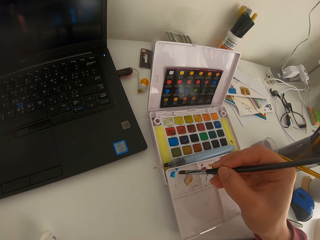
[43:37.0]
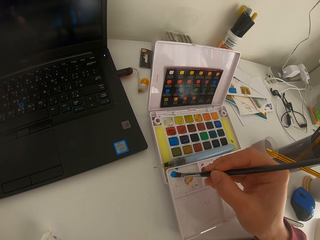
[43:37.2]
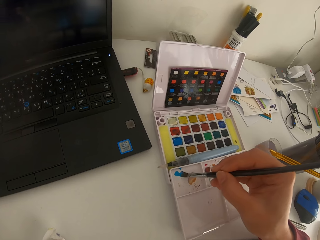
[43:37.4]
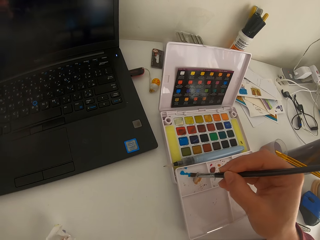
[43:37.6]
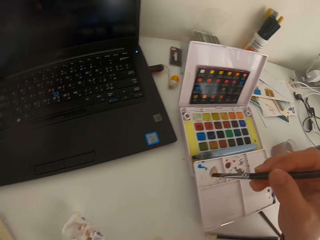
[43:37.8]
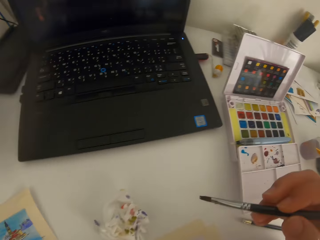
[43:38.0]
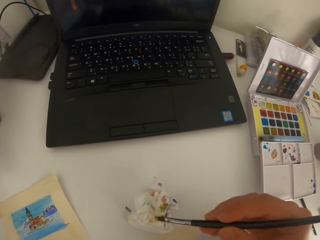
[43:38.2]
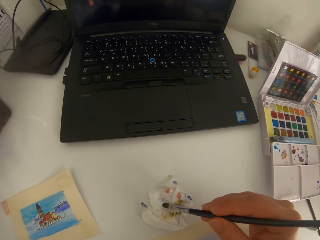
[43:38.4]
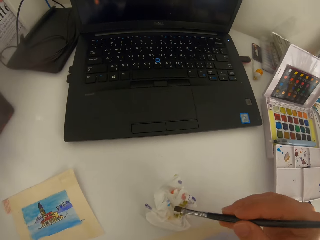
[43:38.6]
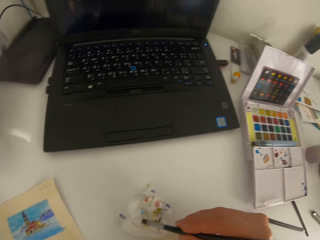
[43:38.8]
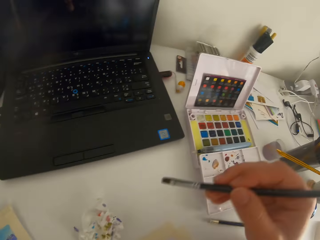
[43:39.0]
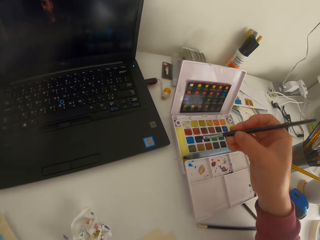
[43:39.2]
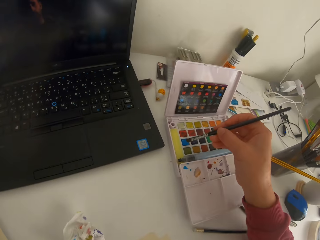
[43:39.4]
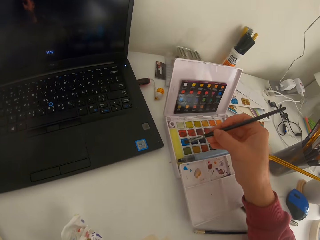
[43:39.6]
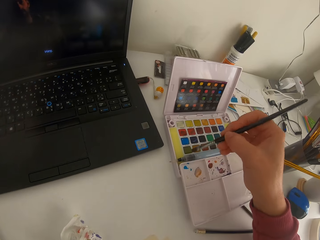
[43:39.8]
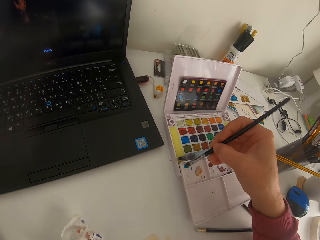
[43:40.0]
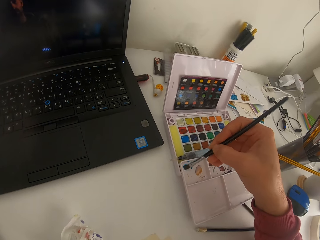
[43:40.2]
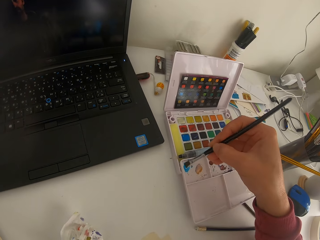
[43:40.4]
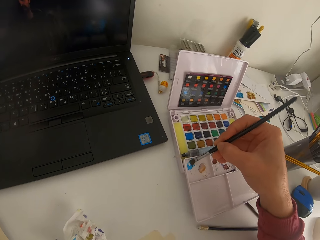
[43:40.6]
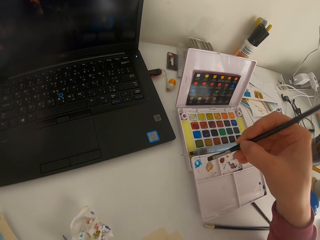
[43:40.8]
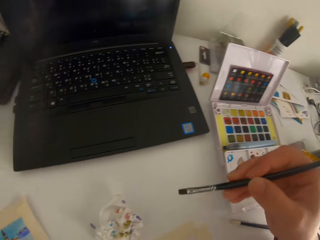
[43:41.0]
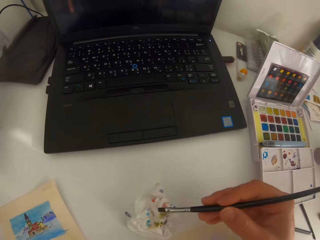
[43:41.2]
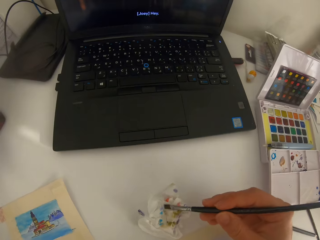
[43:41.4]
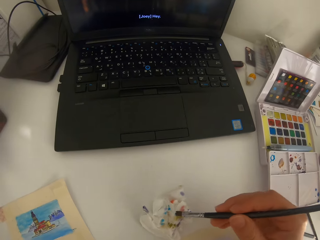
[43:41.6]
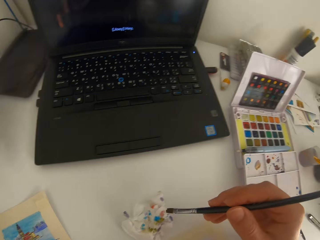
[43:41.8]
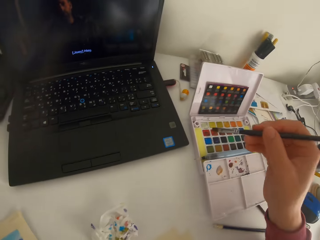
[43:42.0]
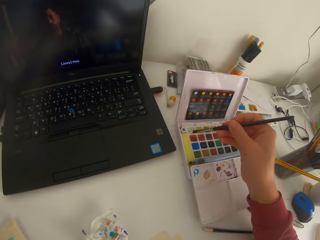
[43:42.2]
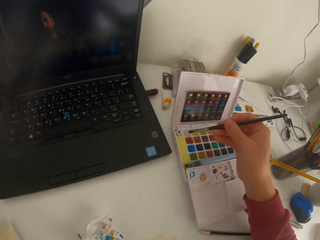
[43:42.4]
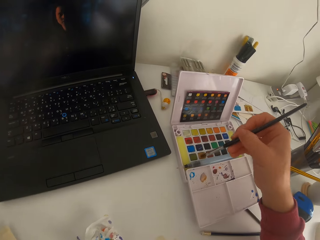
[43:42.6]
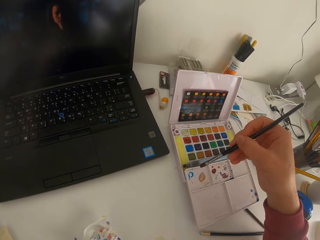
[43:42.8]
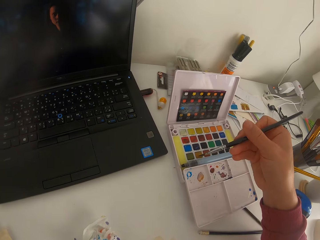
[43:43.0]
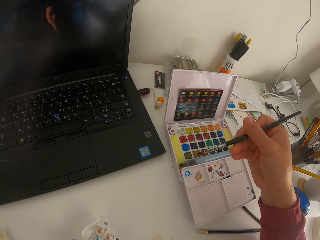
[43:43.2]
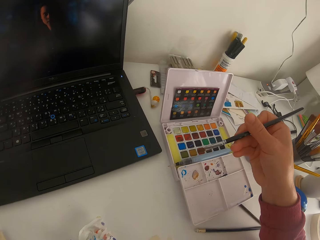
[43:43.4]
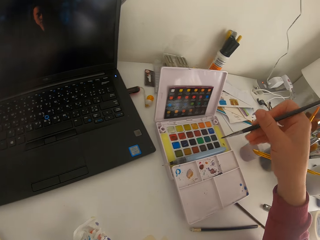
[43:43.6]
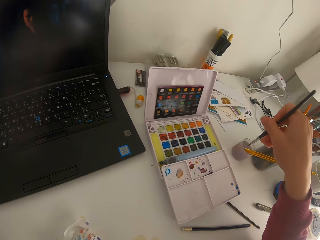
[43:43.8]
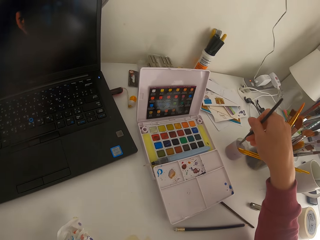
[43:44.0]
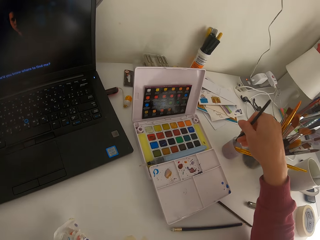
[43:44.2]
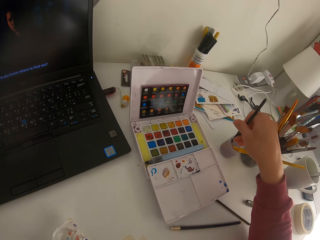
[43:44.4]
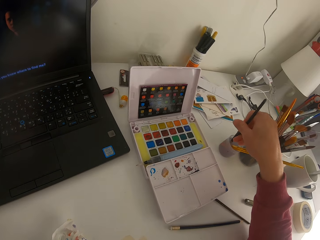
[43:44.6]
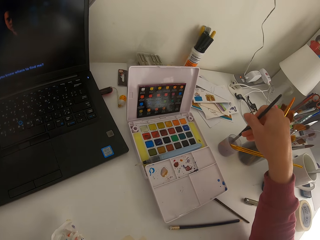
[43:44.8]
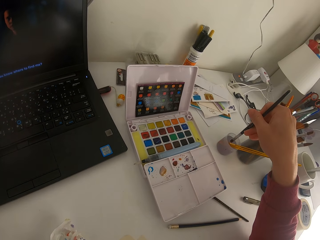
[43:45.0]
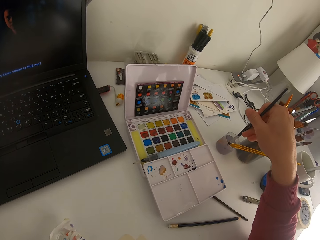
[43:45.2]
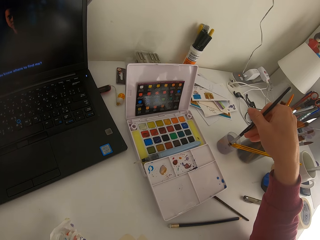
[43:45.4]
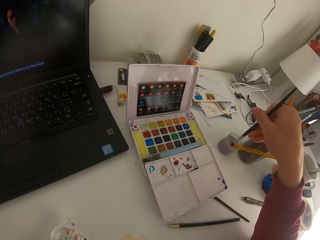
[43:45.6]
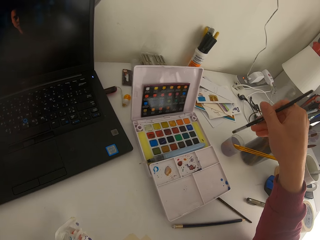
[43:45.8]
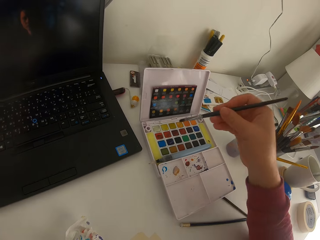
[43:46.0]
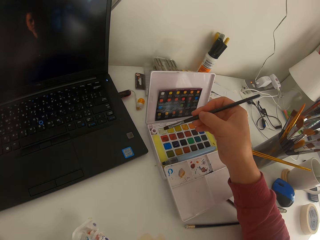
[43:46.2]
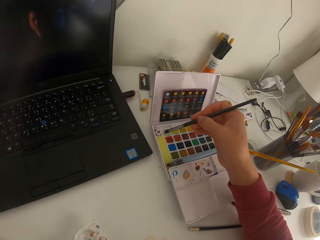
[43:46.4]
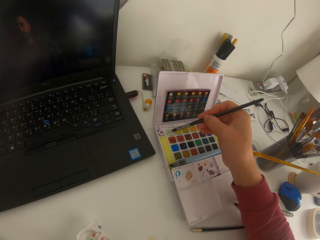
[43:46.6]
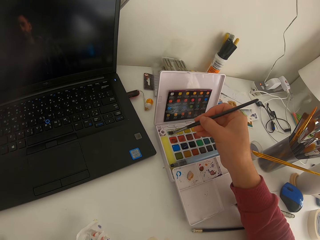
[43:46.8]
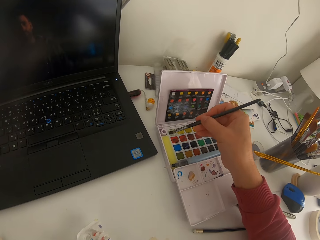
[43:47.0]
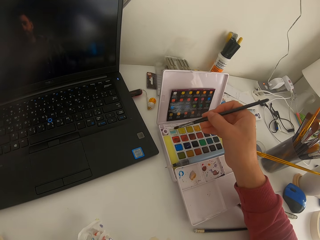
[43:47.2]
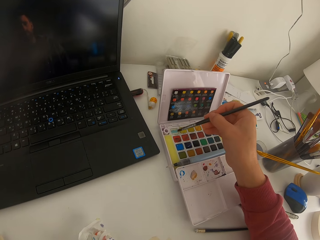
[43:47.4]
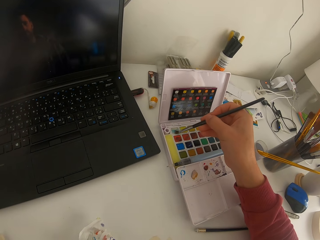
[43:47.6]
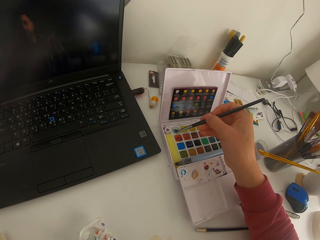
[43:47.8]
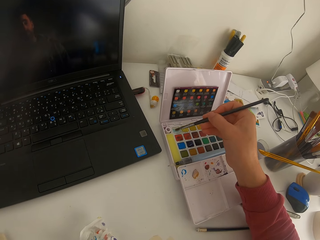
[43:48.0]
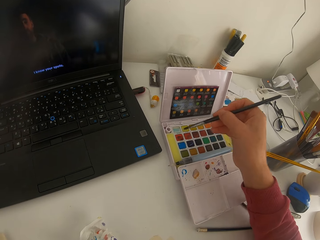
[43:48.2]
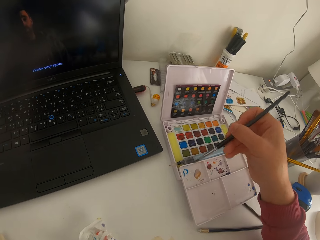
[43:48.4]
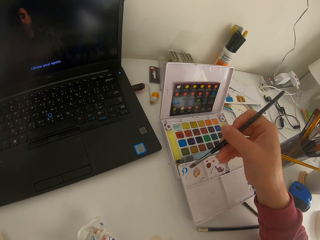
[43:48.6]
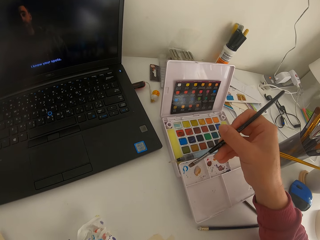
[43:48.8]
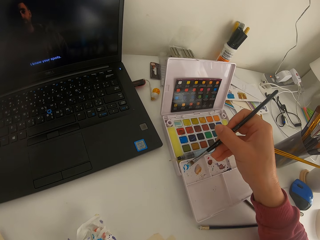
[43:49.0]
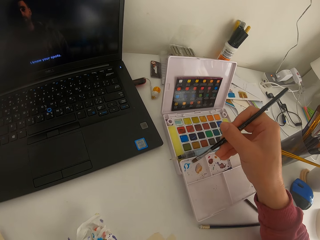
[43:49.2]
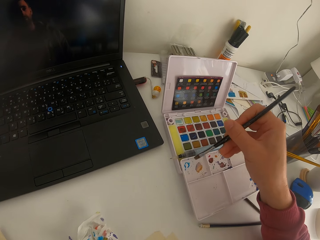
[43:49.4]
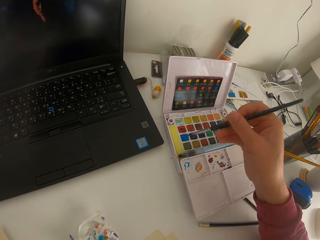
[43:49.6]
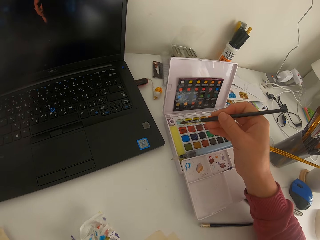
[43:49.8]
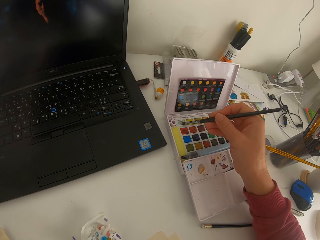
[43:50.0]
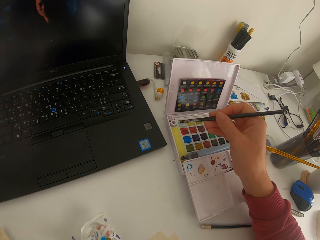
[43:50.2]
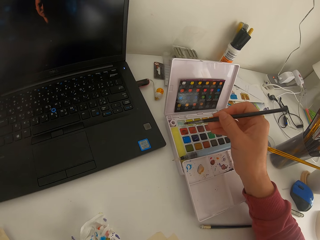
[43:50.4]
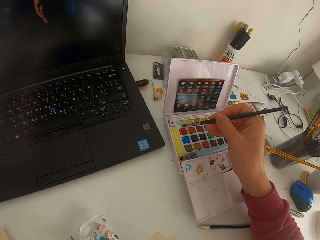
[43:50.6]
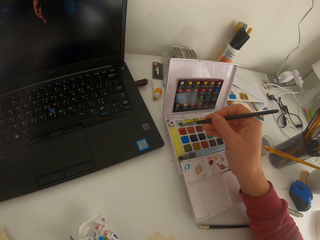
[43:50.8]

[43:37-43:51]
The camera wearer paints on the paint palette. They wipe the paint brush on a tissue paper. They dip the paint brush in the solid watercolor. They paint on the paint palette. They wipe the paint brush on the tissue paper. They dip the paint brush in the ink. They dip the paint brush in the solid watercolor. They paint on the paint palette.

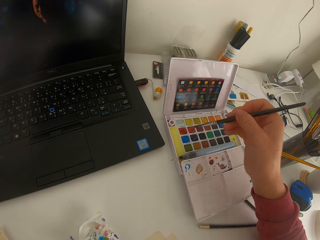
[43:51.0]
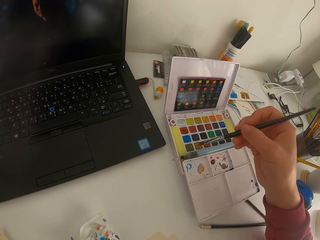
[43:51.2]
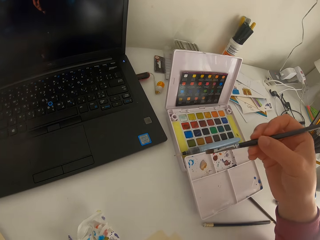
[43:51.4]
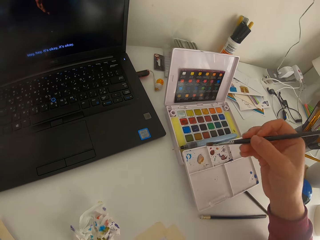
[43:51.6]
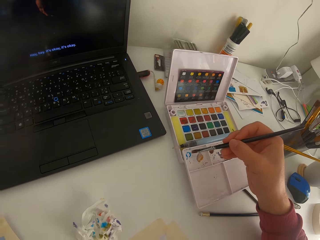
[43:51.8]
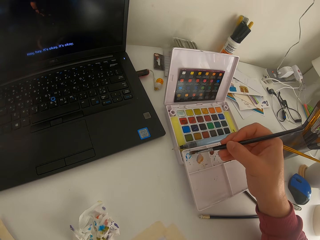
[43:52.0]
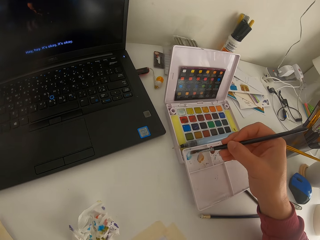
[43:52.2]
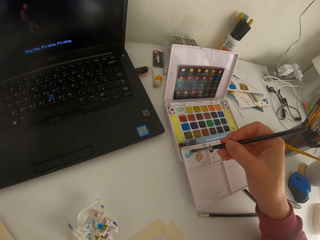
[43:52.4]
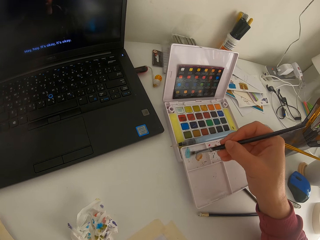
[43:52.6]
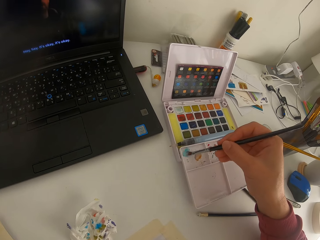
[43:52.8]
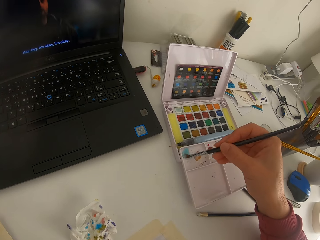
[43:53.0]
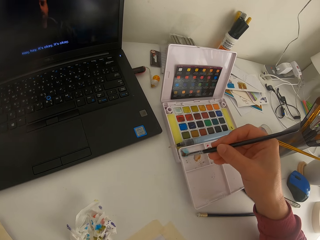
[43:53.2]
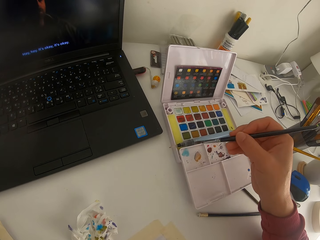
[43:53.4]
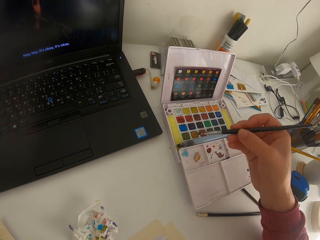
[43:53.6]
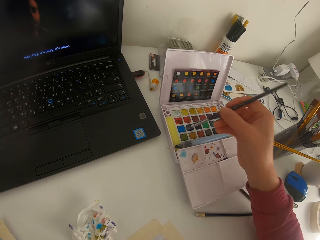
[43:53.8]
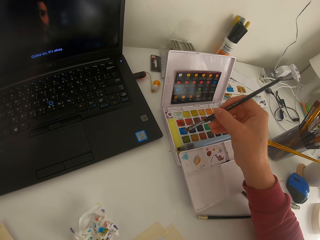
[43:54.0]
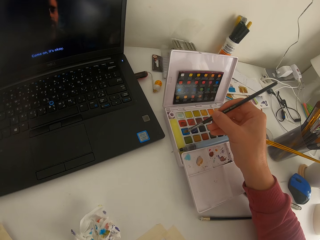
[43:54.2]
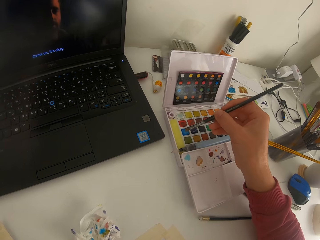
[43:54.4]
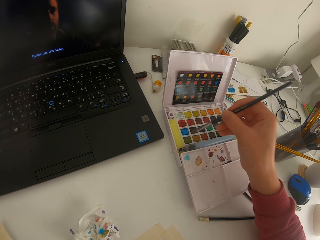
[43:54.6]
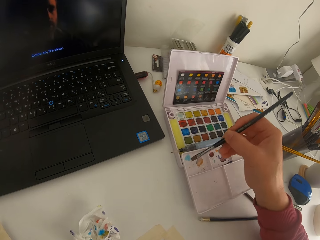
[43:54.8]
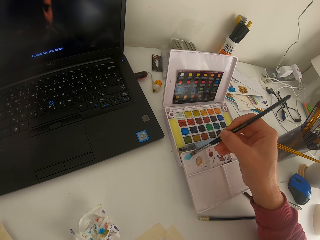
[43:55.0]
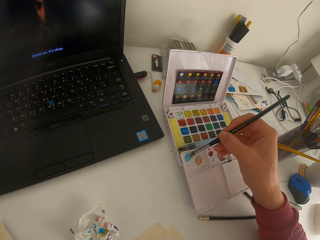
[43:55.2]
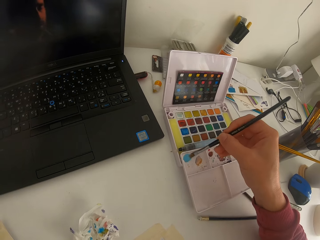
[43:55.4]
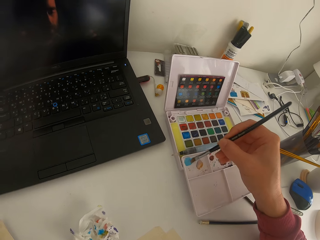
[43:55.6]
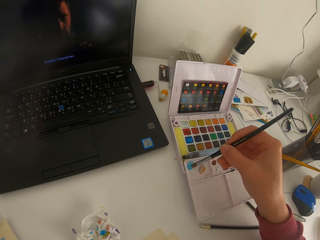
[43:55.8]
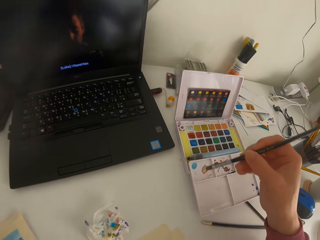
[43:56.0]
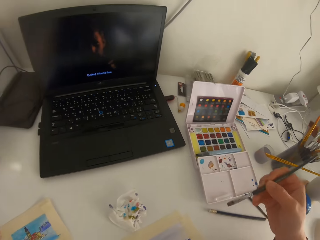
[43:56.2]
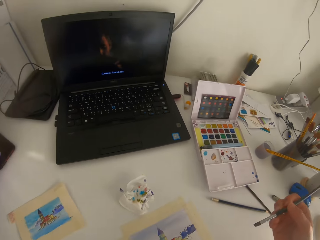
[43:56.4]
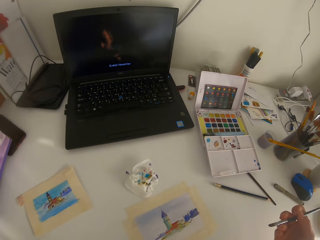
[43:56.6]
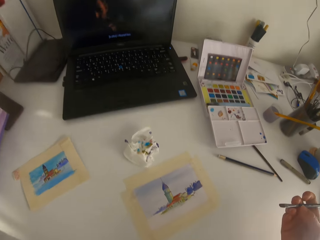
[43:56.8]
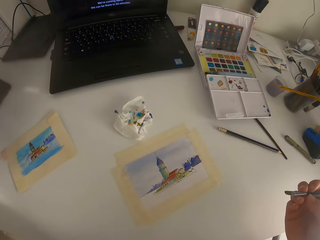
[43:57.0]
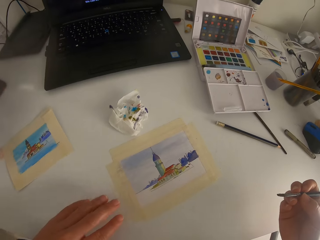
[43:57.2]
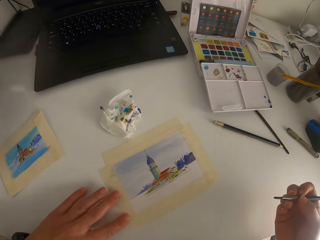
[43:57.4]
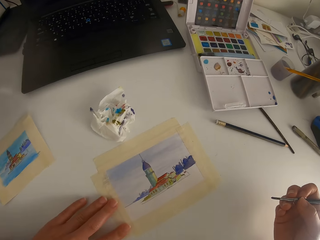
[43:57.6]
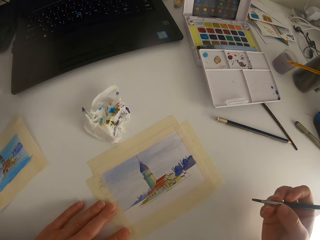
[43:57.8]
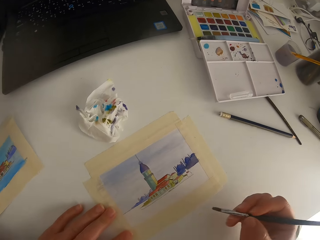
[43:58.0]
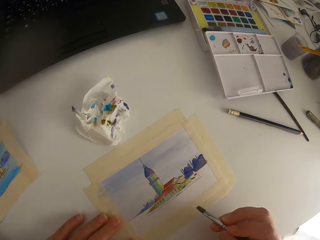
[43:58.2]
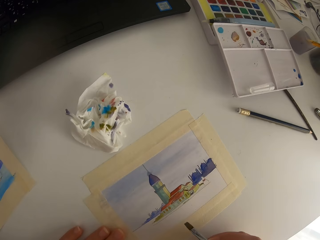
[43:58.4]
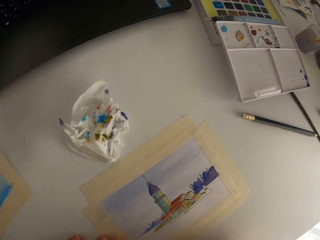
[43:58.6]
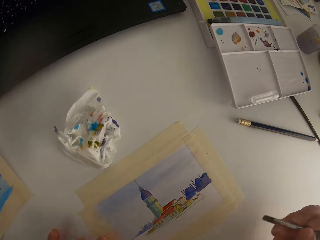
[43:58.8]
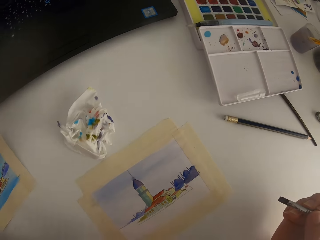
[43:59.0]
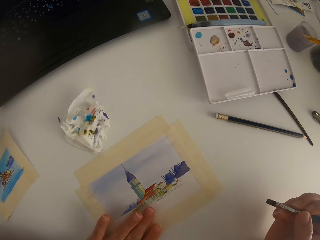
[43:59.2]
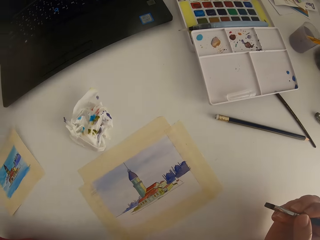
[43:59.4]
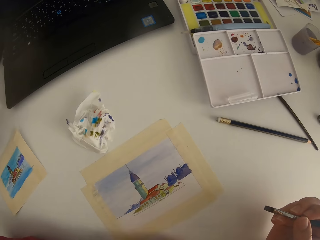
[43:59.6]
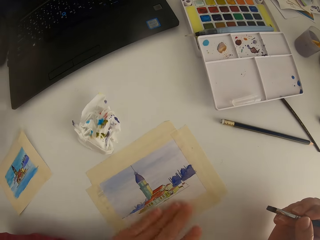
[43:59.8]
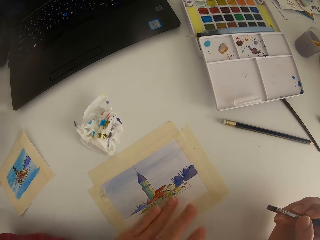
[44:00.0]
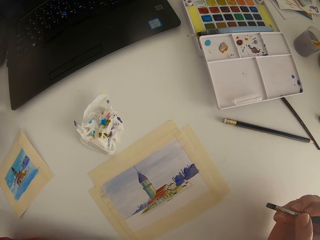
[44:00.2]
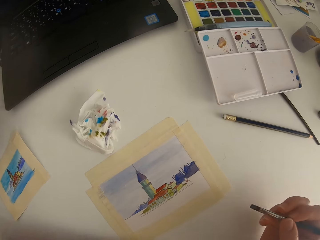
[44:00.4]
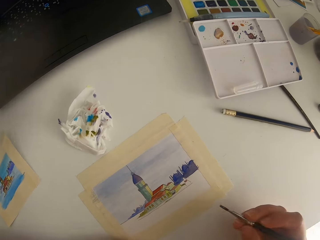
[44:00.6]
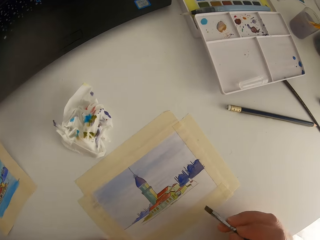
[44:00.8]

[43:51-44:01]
The camera wearer dips the paint brush in the solid watercolor. They paint on the paint palette. They dip the paint brush in the solid watercolor. They paint on the paint palette. They wipe on the paint paper with a hand.
